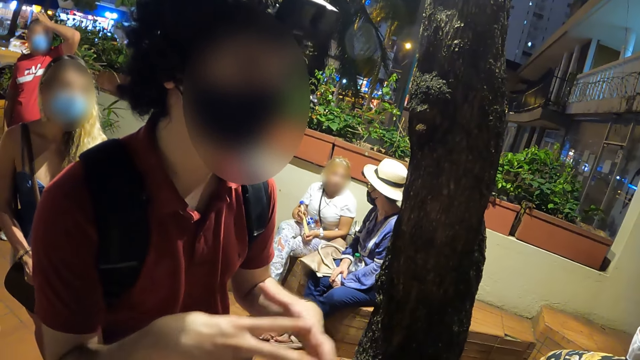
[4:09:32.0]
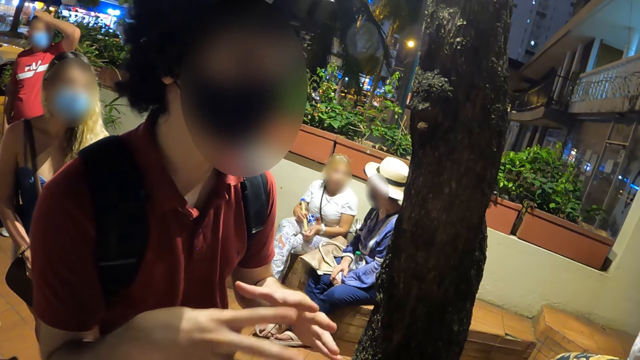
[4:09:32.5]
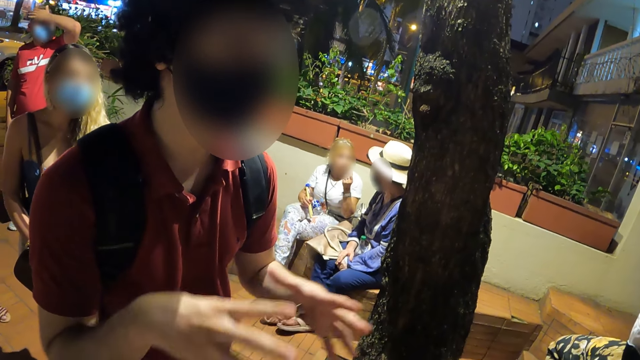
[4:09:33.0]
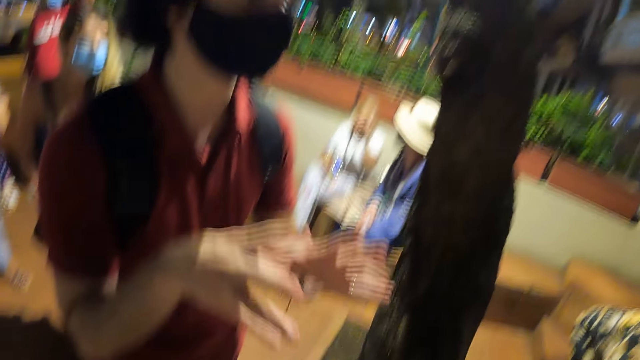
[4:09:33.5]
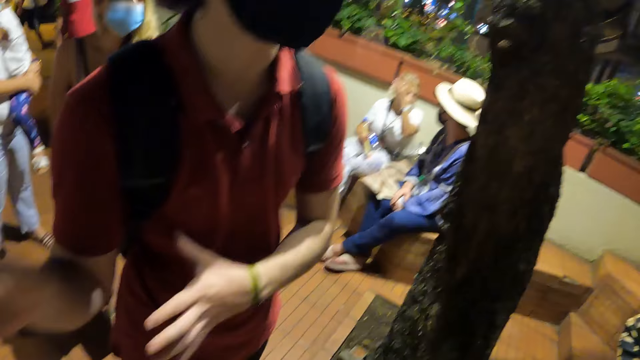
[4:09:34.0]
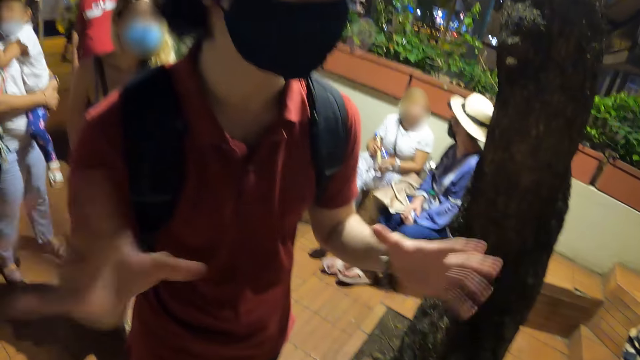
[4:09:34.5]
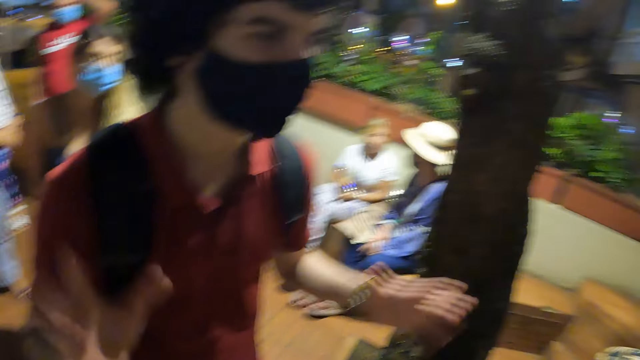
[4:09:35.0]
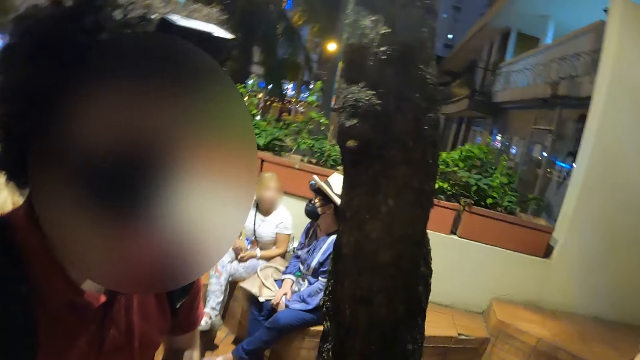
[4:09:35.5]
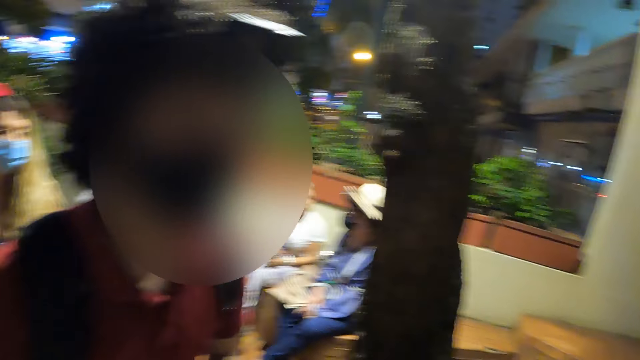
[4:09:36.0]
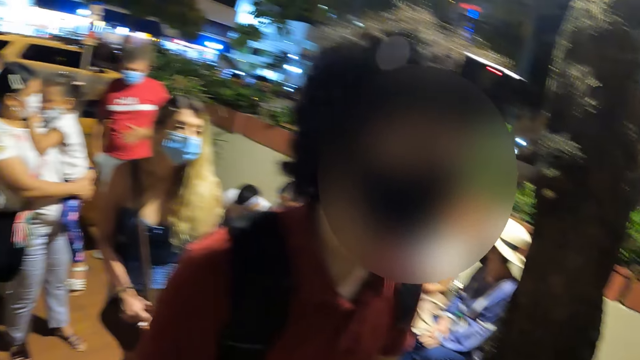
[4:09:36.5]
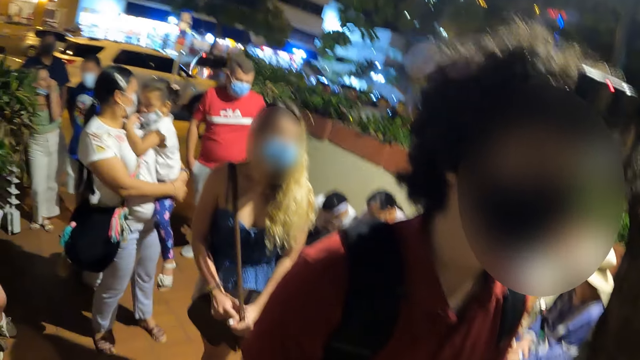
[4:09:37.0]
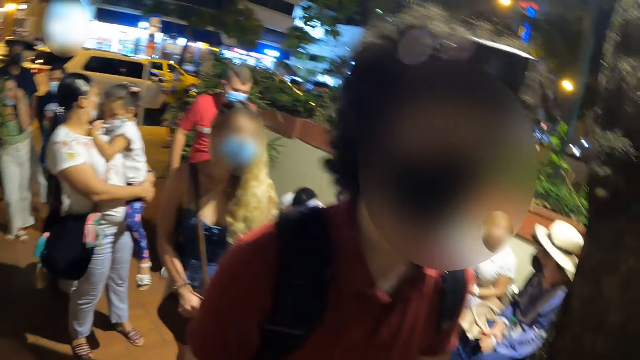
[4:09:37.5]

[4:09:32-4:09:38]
The person moves both hands.

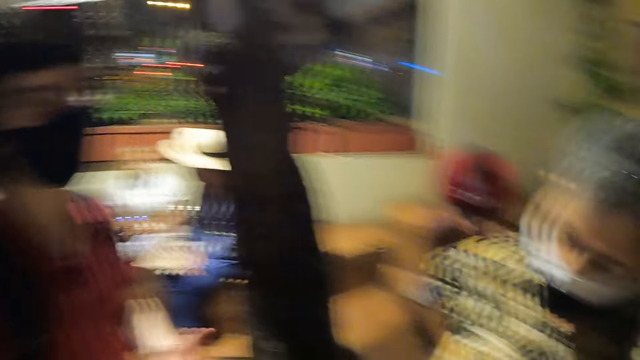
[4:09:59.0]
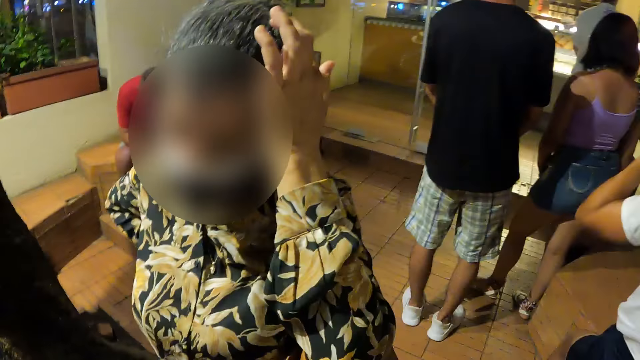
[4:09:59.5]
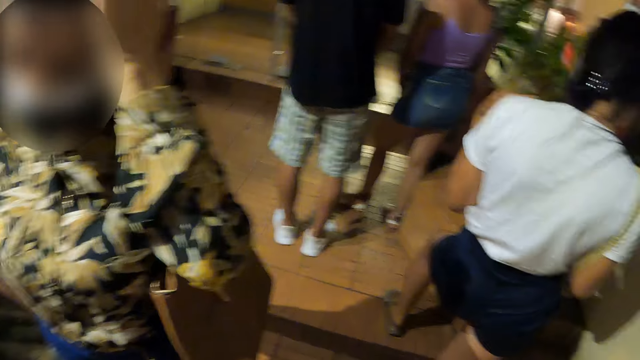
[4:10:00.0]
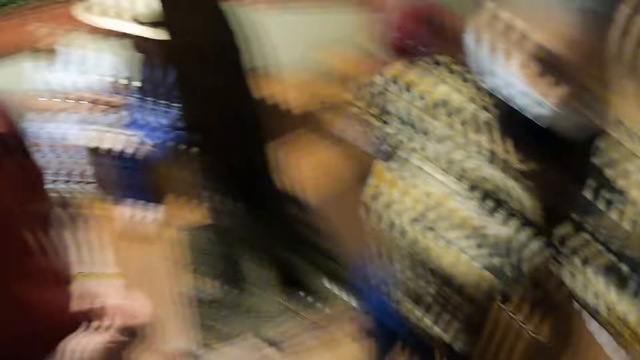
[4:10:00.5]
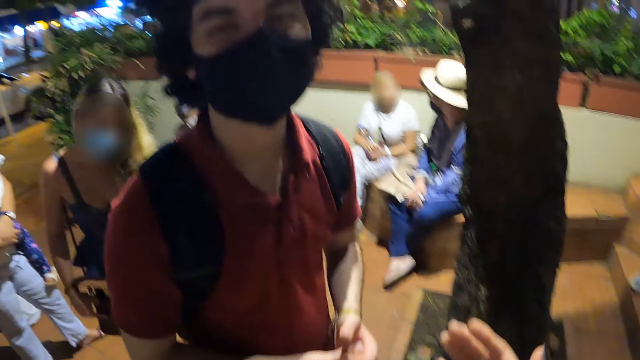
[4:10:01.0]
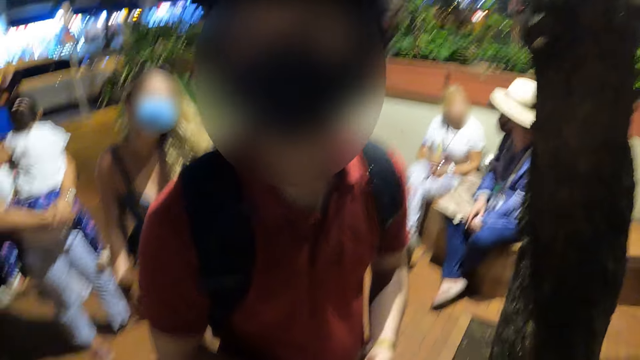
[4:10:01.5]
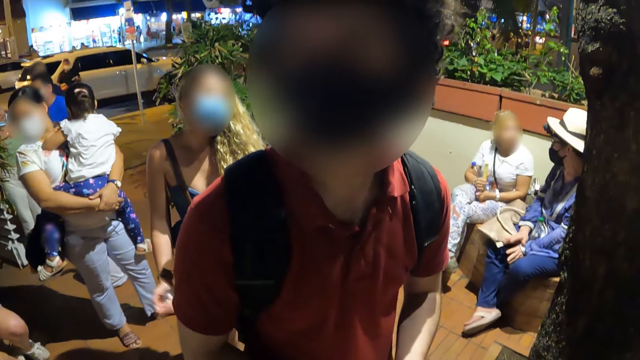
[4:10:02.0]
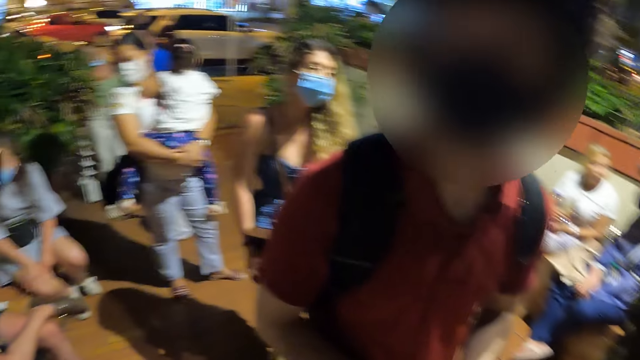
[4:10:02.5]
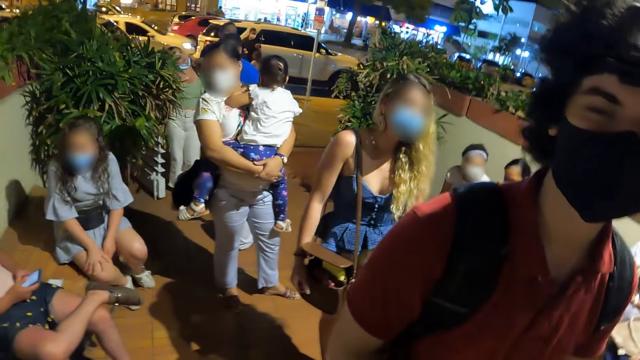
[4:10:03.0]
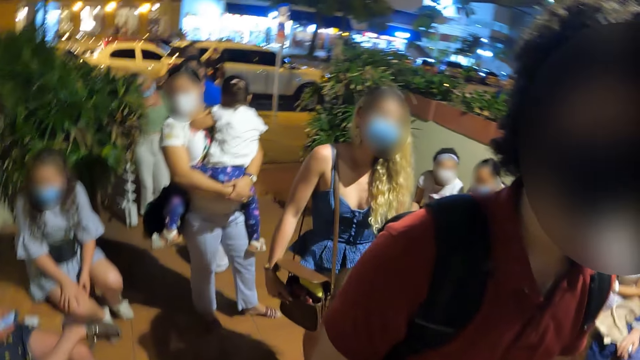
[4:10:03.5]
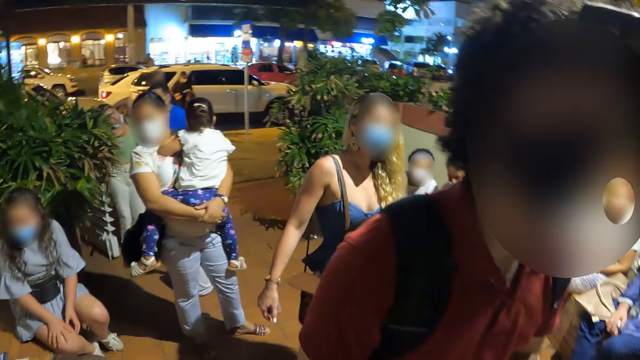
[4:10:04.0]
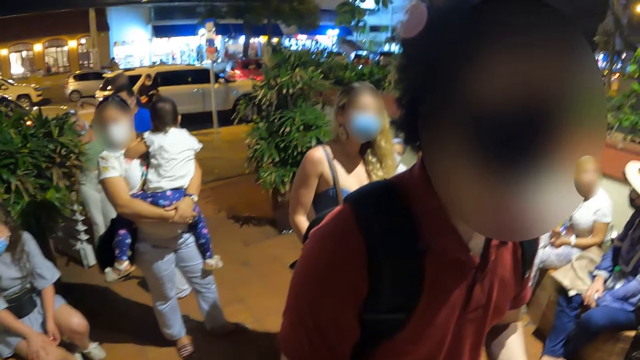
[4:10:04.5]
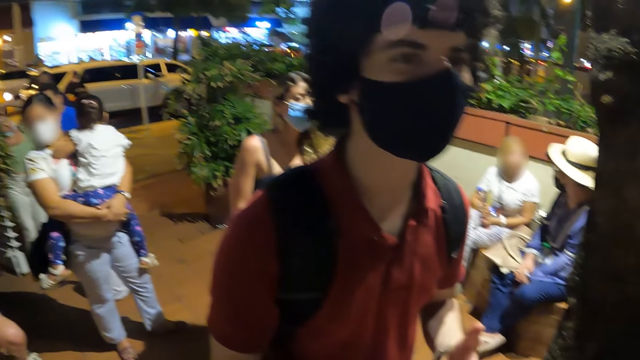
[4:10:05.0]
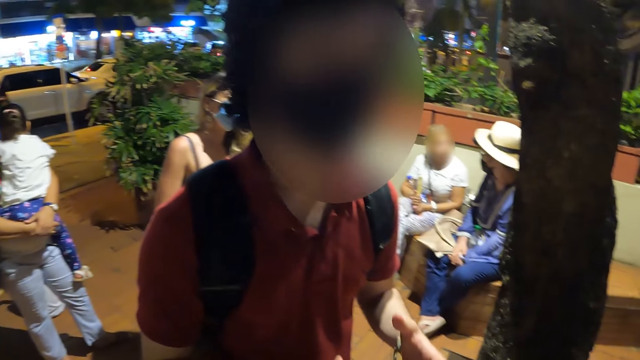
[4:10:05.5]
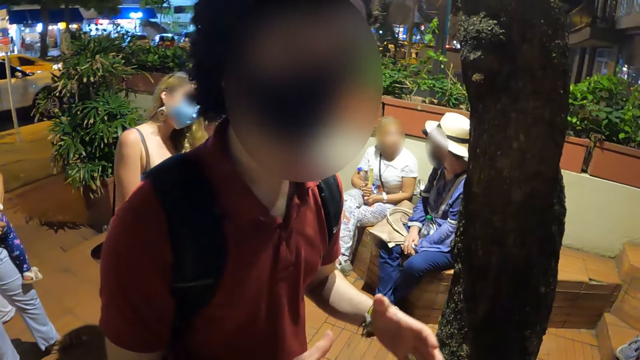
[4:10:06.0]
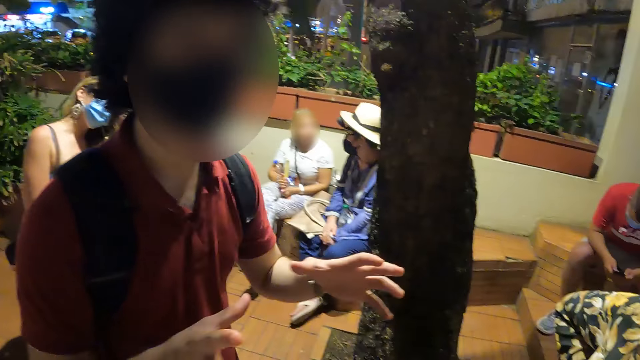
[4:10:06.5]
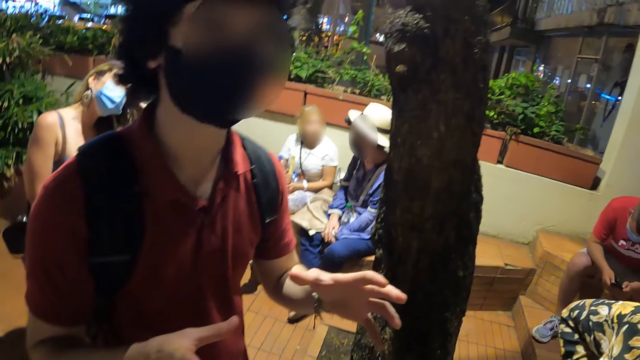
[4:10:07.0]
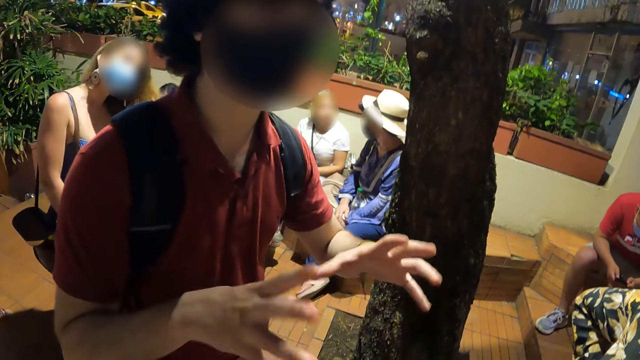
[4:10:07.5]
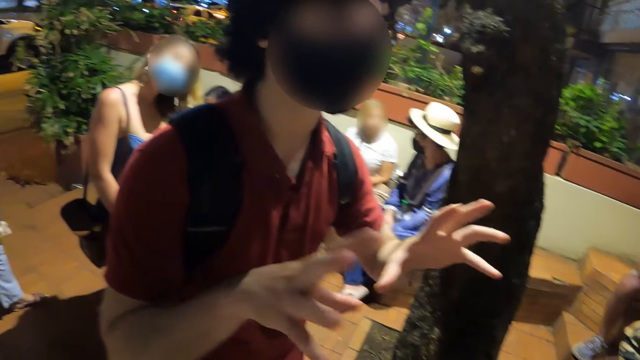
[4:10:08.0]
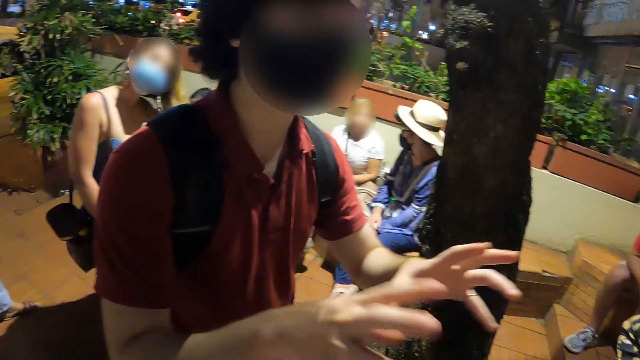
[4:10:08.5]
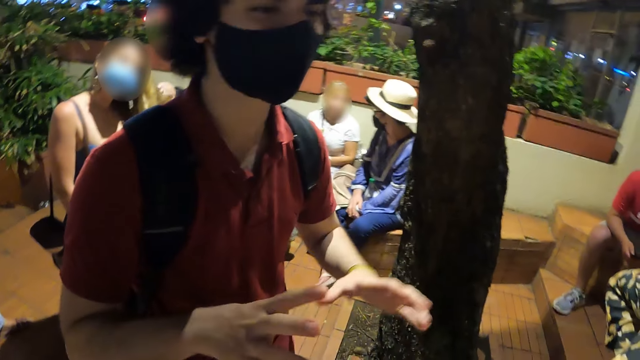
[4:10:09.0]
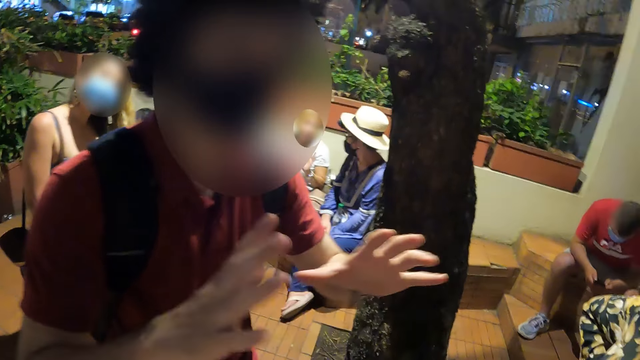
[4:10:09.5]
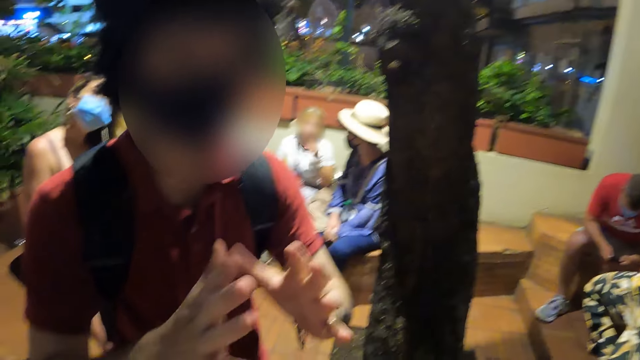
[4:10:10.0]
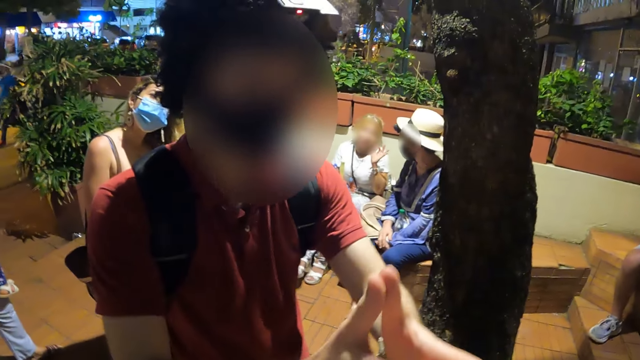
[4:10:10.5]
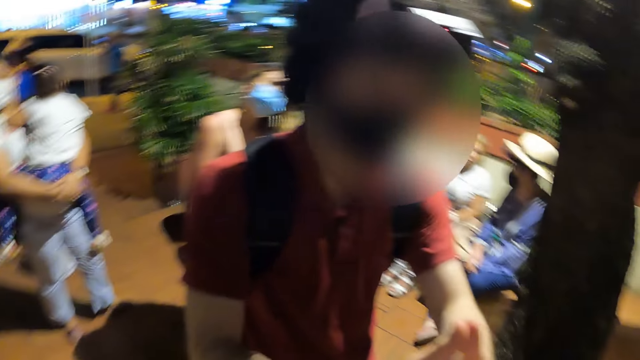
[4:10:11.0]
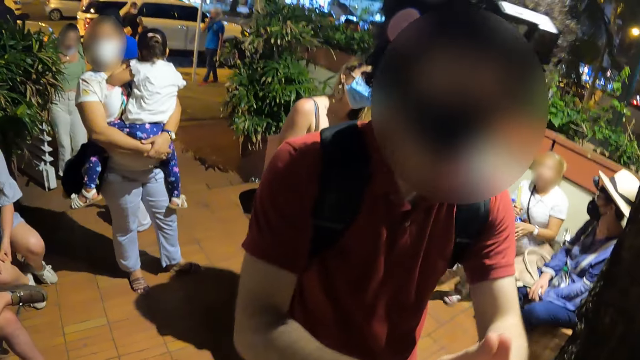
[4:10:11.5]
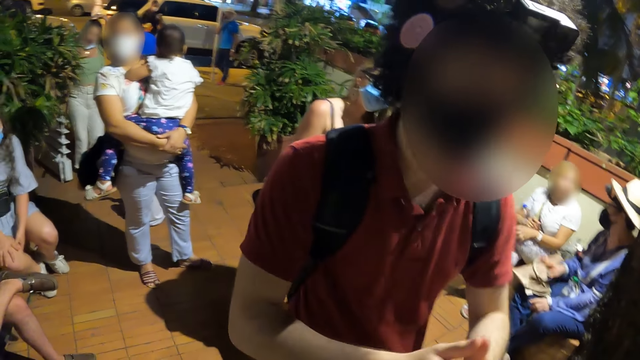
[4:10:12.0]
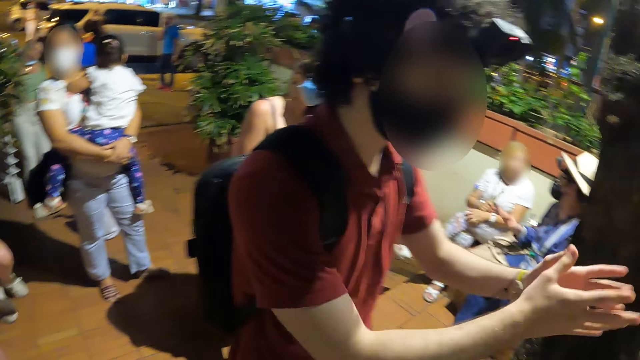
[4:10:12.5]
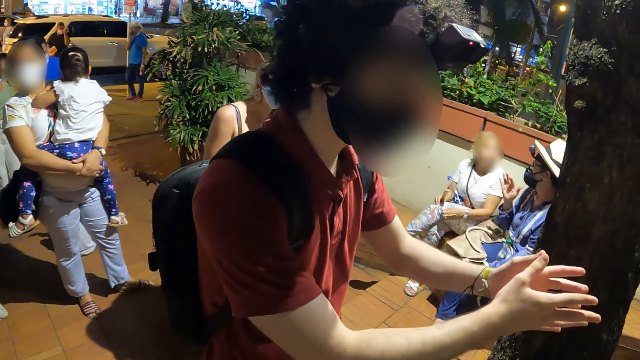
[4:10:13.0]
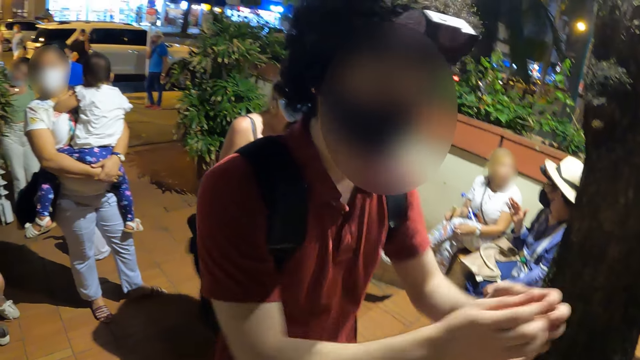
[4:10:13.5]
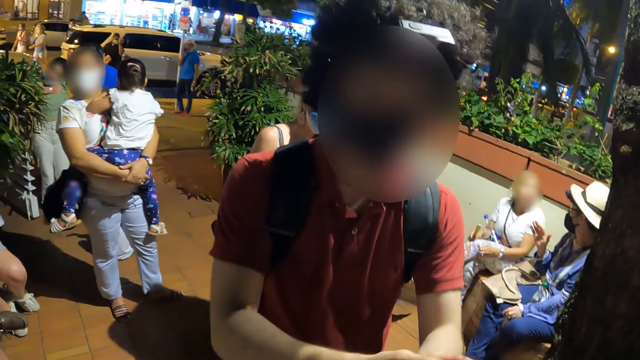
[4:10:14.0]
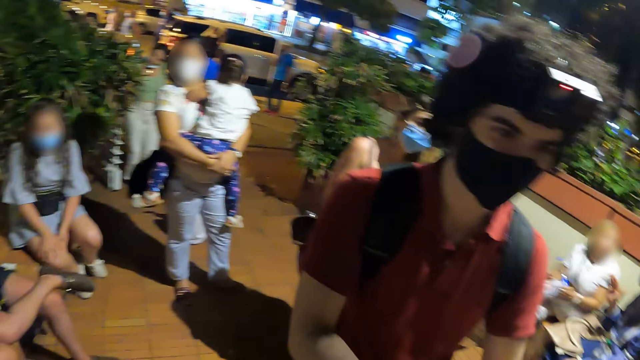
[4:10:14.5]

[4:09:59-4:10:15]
The woman talks to the camera wearer. The man talks to the camera wearer.
